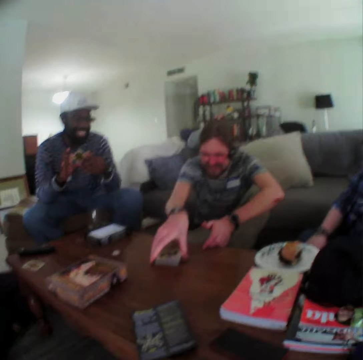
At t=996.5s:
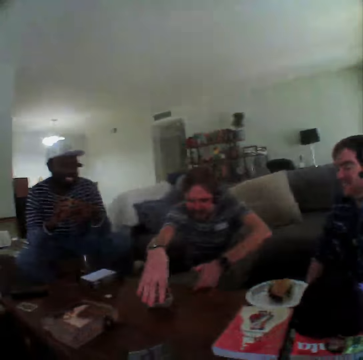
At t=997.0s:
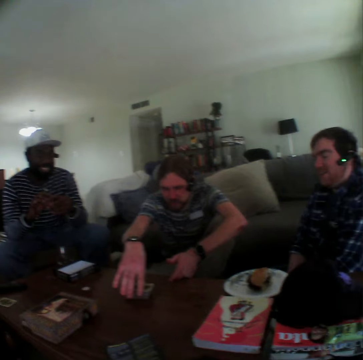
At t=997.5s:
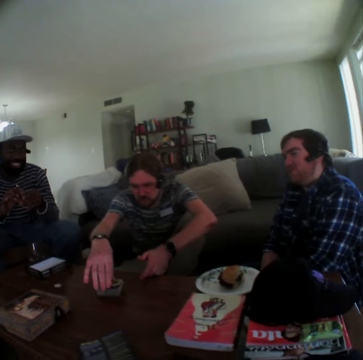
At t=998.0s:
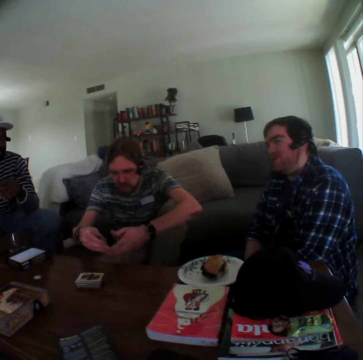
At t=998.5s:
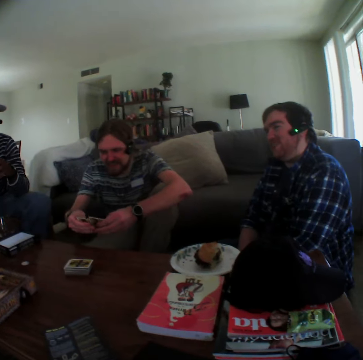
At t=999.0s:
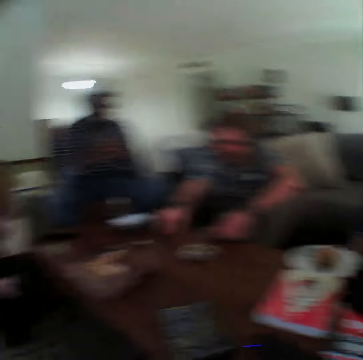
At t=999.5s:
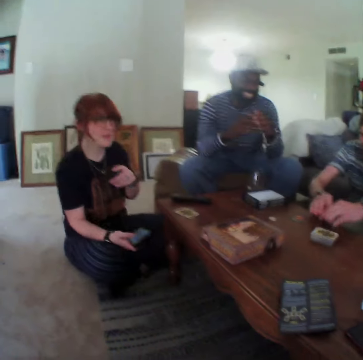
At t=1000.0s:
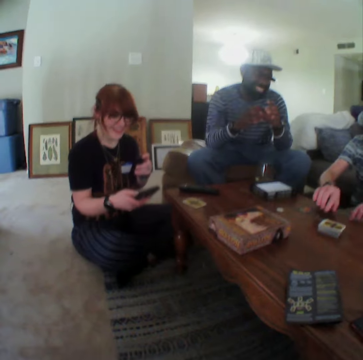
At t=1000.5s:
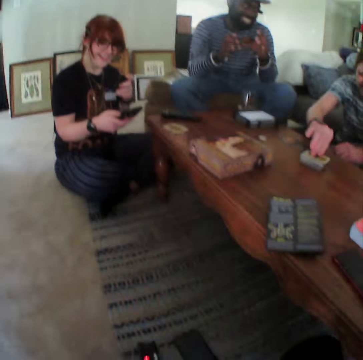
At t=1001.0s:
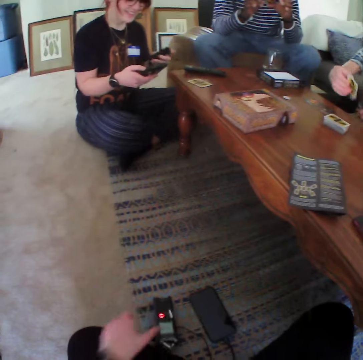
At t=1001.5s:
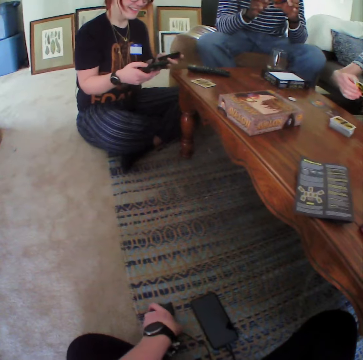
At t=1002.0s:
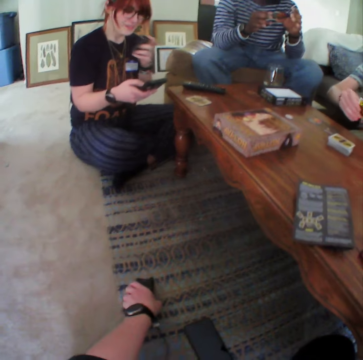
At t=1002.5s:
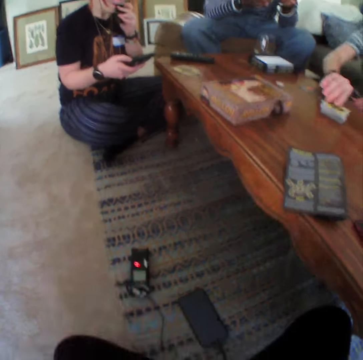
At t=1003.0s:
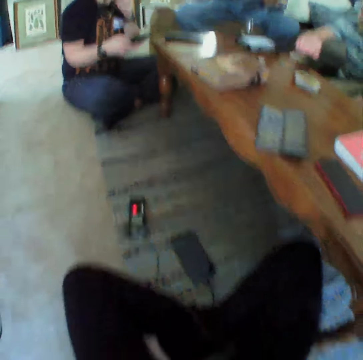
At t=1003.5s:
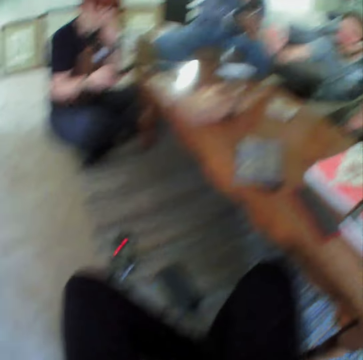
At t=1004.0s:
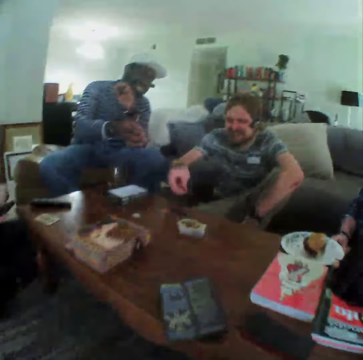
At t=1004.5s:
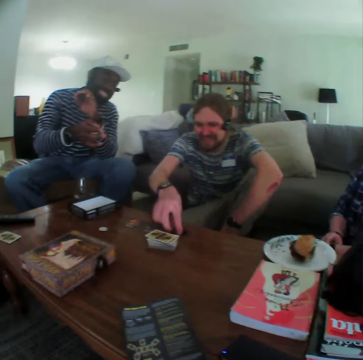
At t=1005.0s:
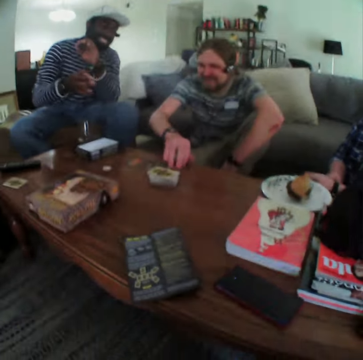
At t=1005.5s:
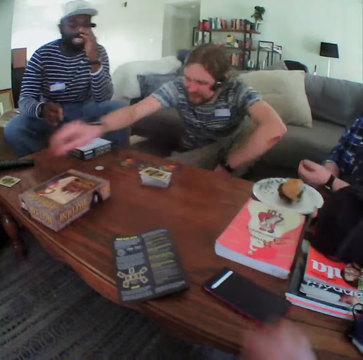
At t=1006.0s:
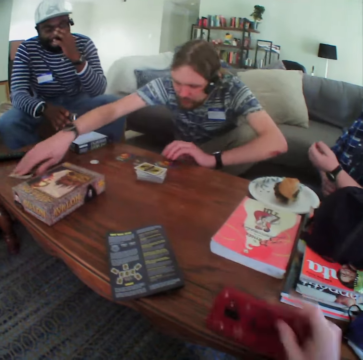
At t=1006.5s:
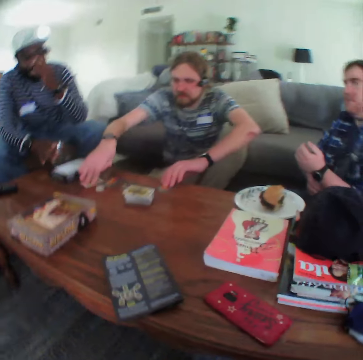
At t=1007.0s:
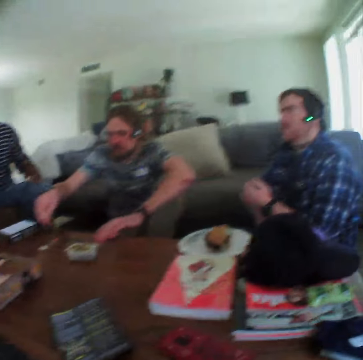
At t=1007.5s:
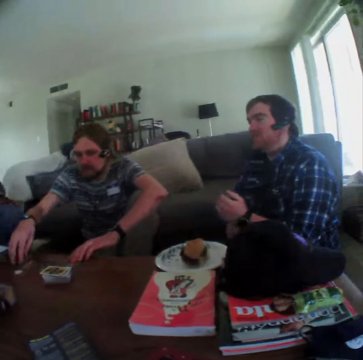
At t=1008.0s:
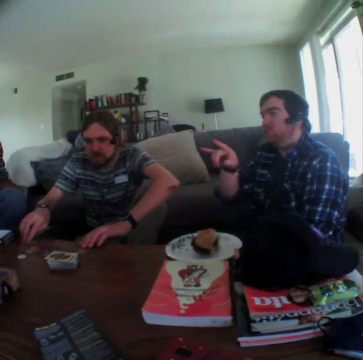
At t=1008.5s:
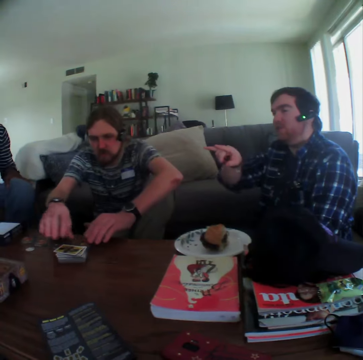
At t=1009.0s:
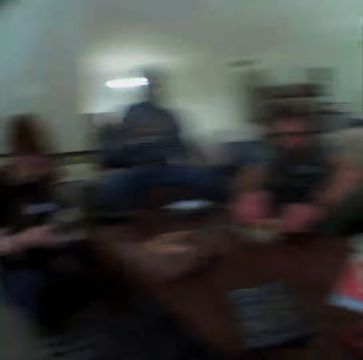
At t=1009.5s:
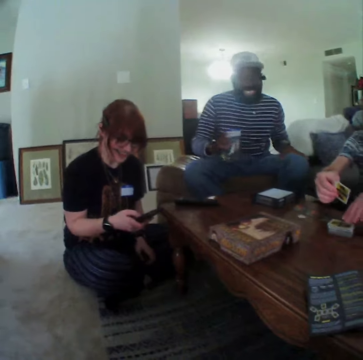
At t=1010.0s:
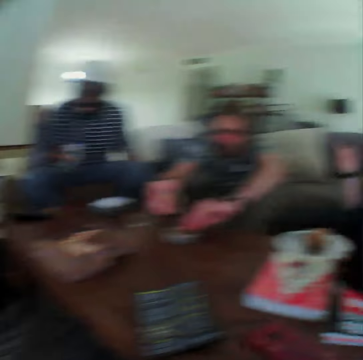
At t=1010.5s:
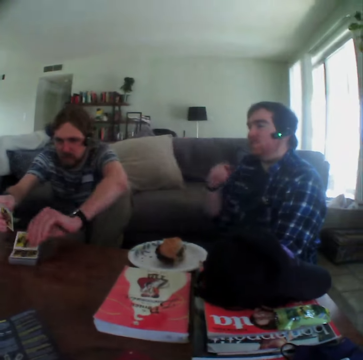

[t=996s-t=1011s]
A man puts the cards on the table. He holds the cards, picks up cards, and puts the cards on the table. He picks up a card. The camera wearer moves the device. The man looks at the card. He puts the card on top of other cards. He gestures with his hand. Another man gestures with his hand. The first man puts a card on the table. He drags the card on the table. The camera wearer turns the phone on the table. The other man holds the glass. A third man points using his fingers. He gestures with his hand. The first man holds a card. He picks up cards from the table.

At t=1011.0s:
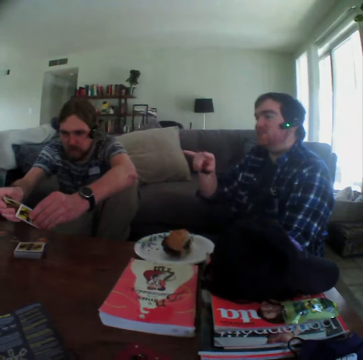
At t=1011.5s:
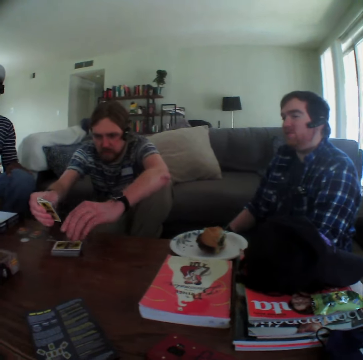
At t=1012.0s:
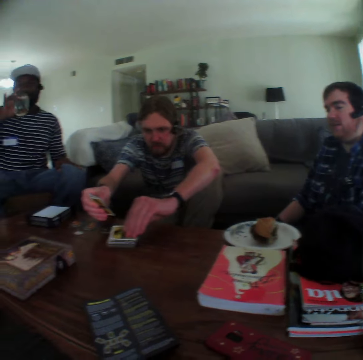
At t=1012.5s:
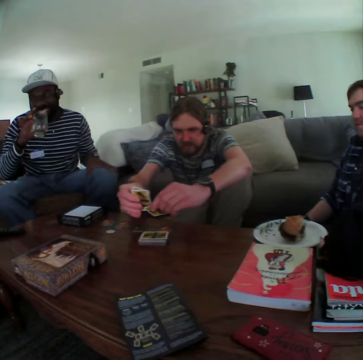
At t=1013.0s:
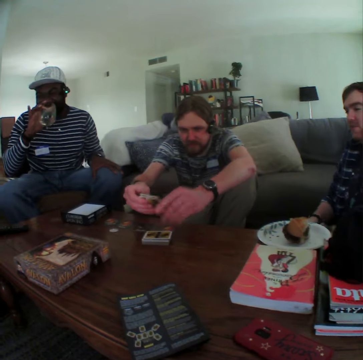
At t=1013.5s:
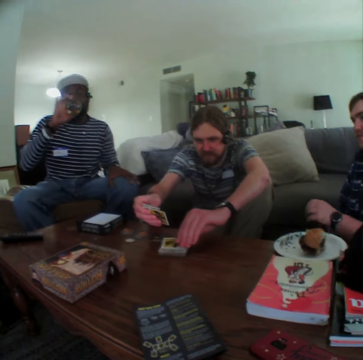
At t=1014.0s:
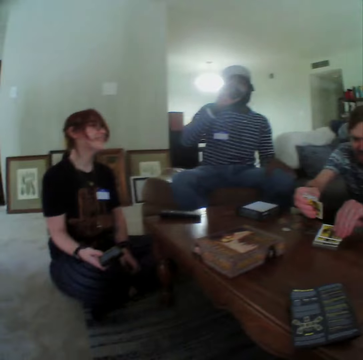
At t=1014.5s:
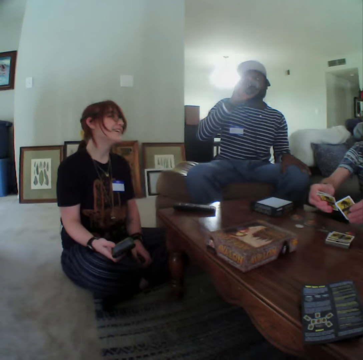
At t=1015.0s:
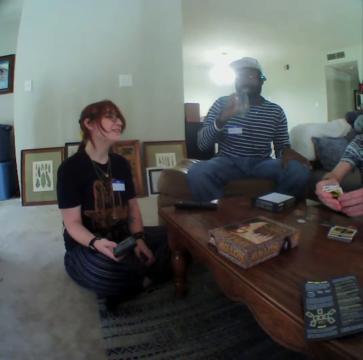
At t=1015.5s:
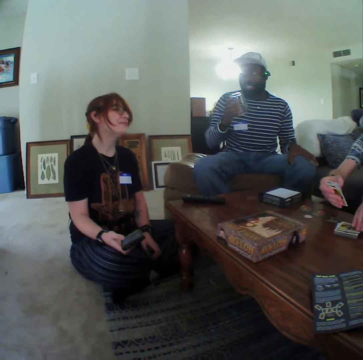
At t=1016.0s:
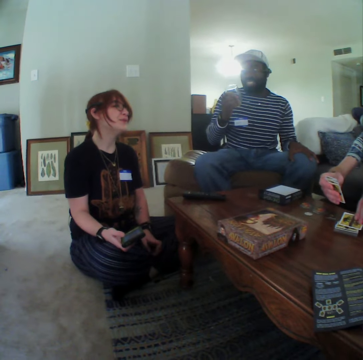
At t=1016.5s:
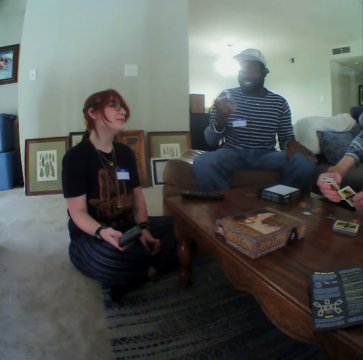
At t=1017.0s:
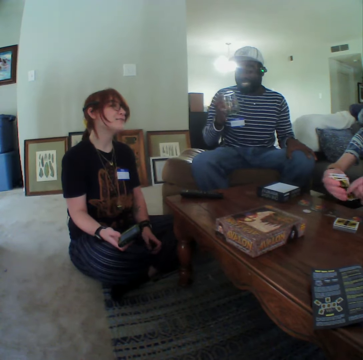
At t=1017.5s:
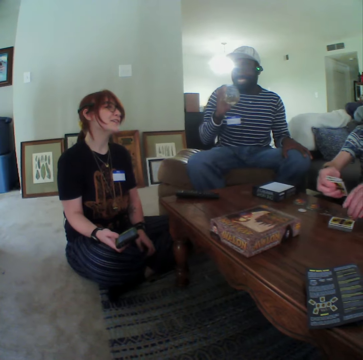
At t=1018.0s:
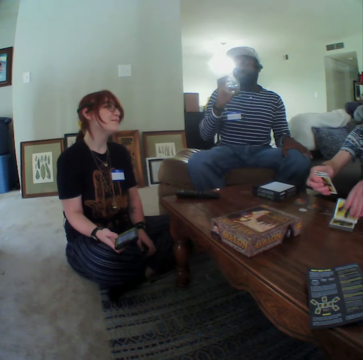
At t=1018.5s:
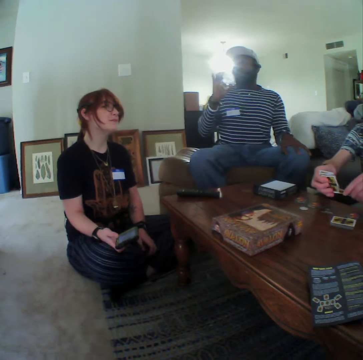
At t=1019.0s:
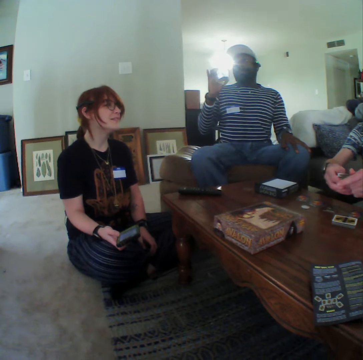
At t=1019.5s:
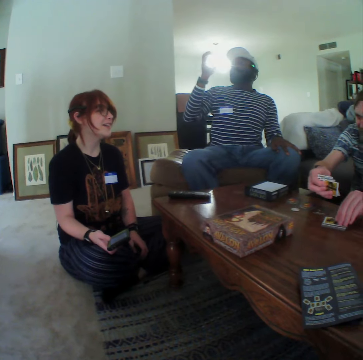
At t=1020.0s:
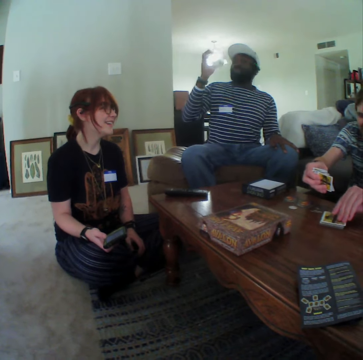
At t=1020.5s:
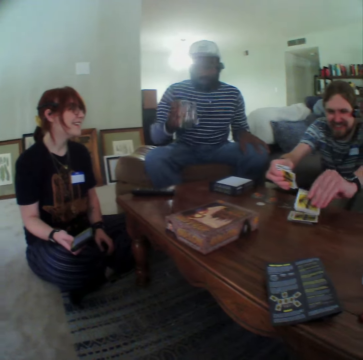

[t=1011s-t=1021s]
A man puts down his hand. Another man holds the cards. A third man drinks water. A woman talks.

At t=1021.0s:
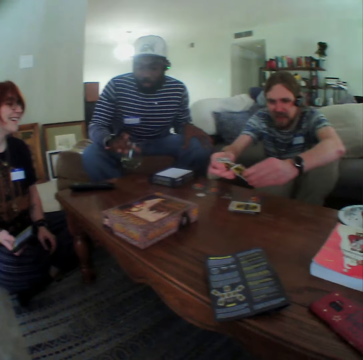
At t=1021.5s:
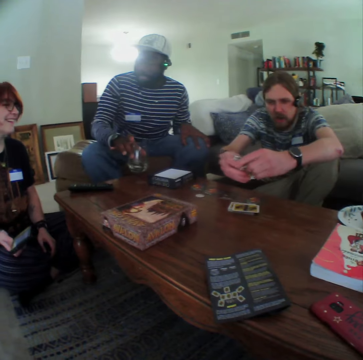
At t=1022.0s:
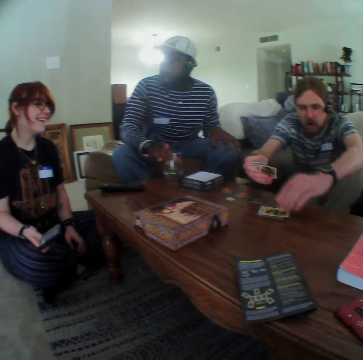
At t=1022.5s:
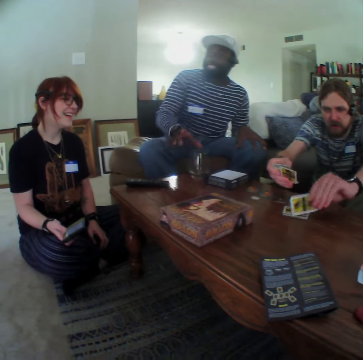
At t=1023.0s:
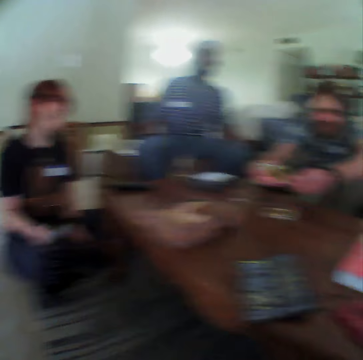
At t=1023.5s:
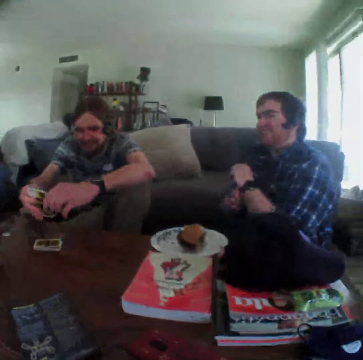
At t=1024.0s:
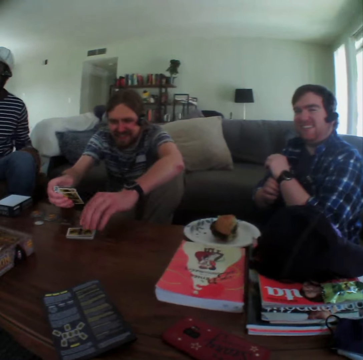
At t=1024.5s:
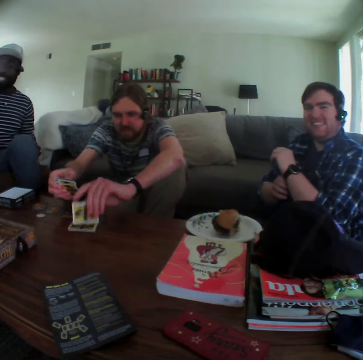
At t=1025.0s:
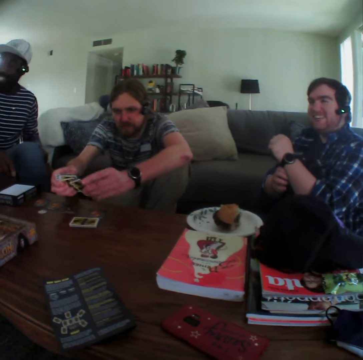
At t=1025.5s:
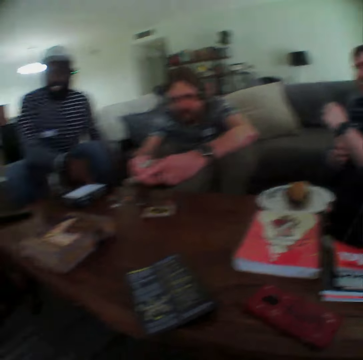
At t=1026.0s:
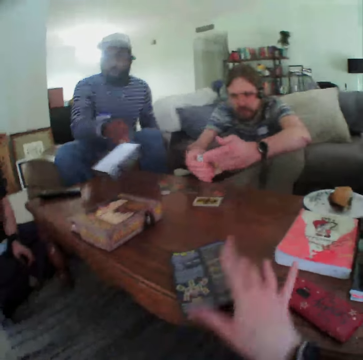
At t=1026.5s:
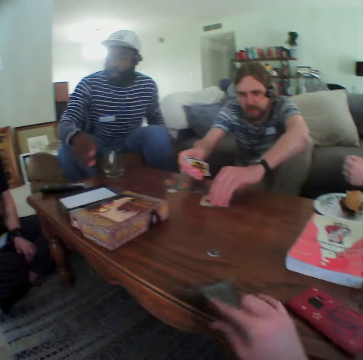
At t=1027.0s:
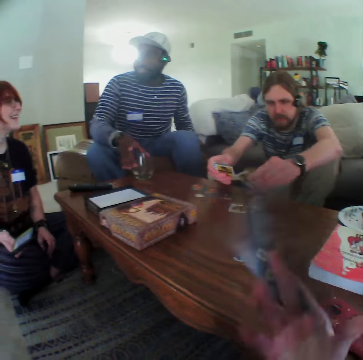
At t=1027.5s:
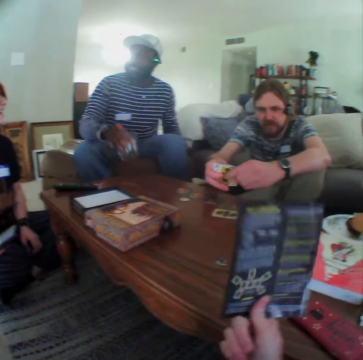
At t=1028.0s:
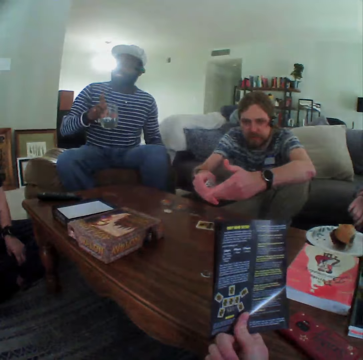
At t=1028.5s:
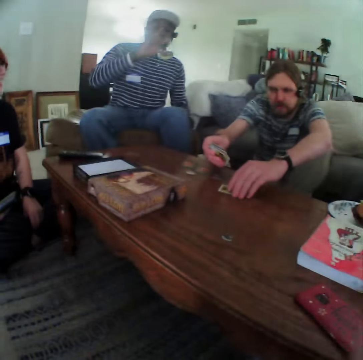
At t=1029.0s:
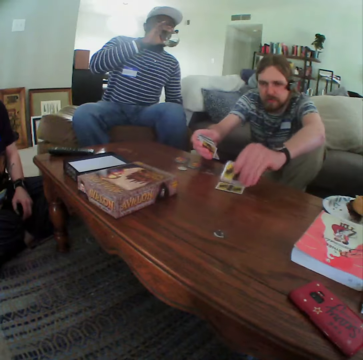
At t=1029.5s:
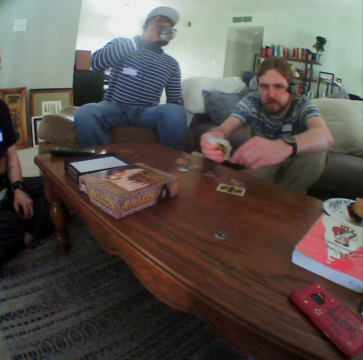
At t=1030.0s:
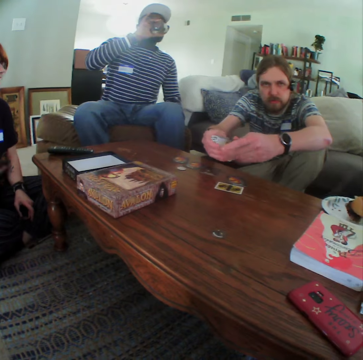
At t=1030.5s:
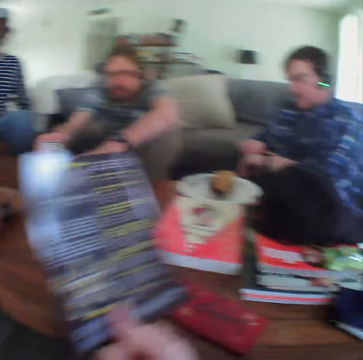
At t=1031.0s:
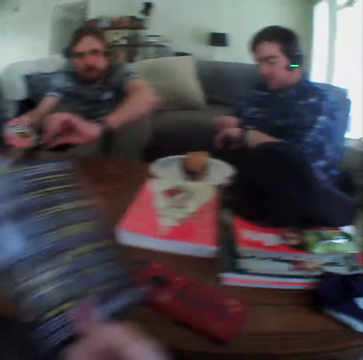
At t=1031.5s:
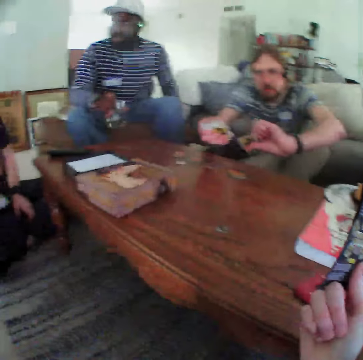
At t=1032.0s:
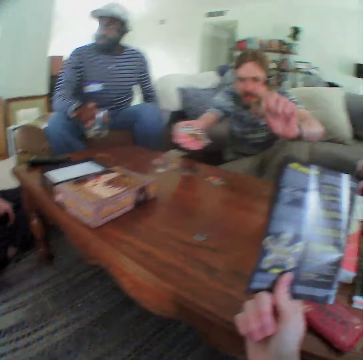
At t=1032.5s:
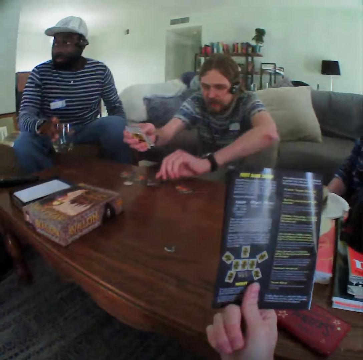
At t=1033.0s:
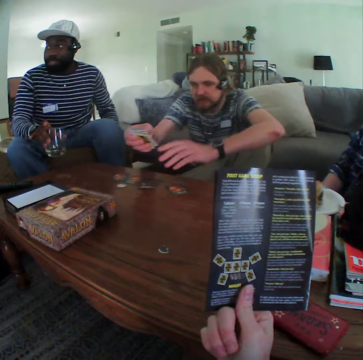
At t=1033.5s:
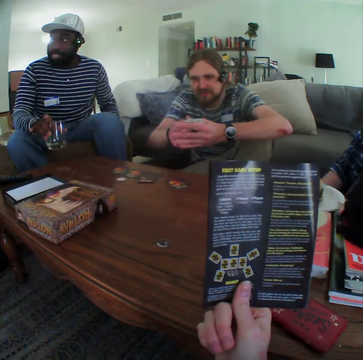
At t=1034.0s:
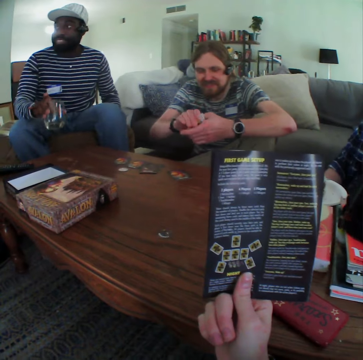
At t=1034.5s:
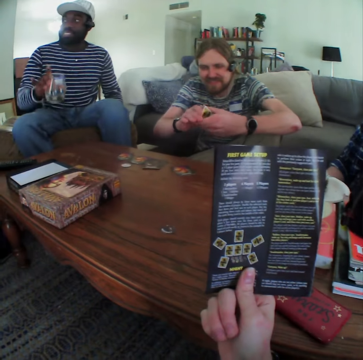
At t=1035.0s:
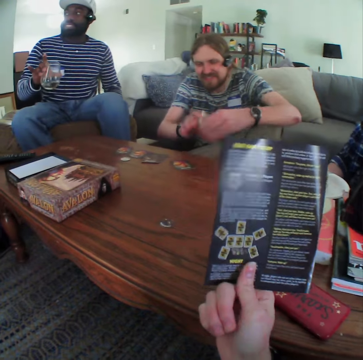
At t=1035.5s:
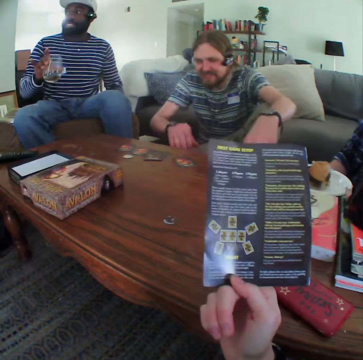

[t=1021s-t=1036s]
A man puts the glass on the table. Another man touches his watch. The first man moves the box on the table. The camera wearer picks up the pamphlet. The first man holds the glass, picks up the glass, and drinks water. The camera wearer moves the pamphlet. A third man puts down the card. He picks up a card and holds the cards.
